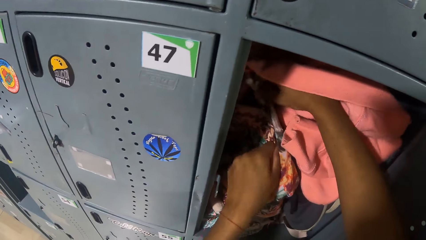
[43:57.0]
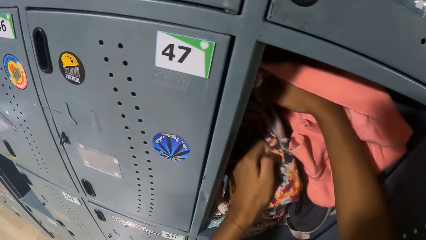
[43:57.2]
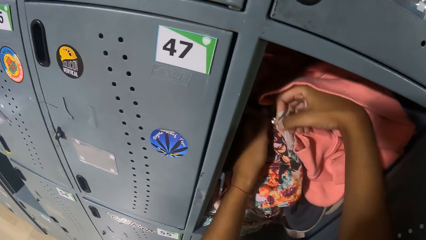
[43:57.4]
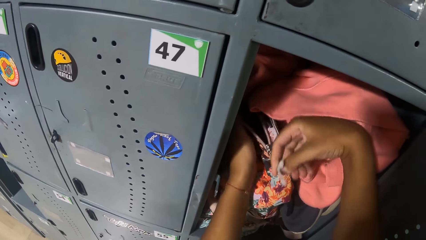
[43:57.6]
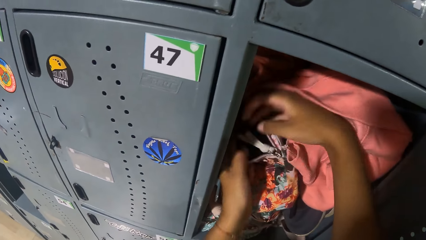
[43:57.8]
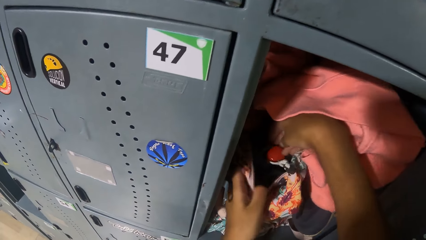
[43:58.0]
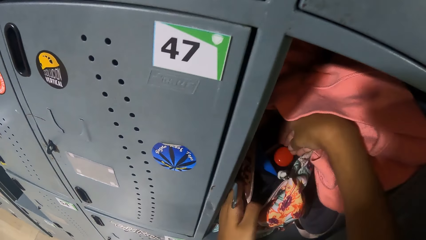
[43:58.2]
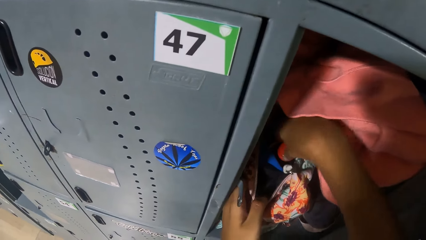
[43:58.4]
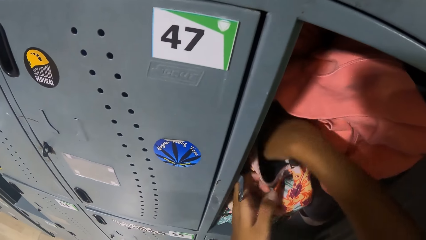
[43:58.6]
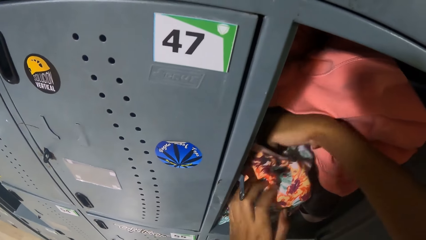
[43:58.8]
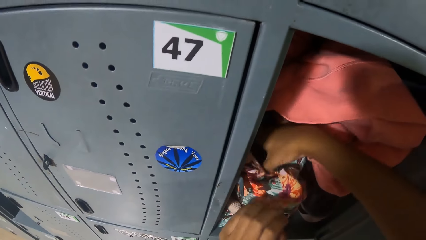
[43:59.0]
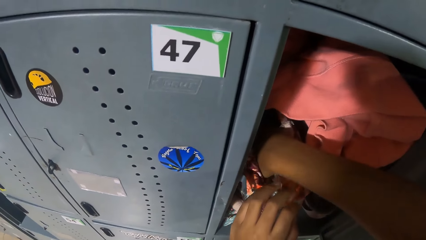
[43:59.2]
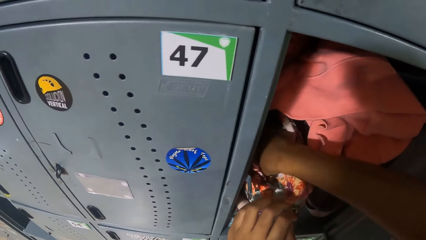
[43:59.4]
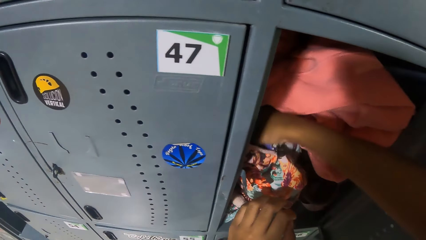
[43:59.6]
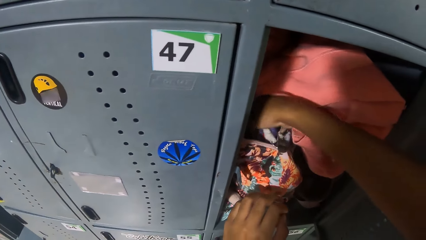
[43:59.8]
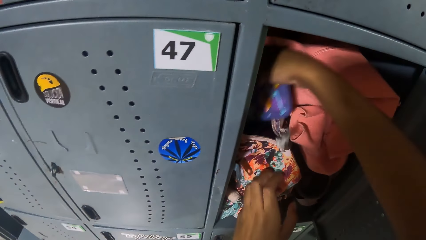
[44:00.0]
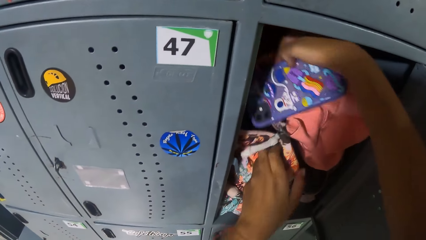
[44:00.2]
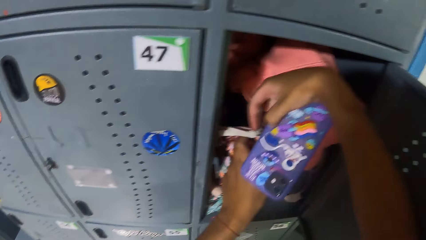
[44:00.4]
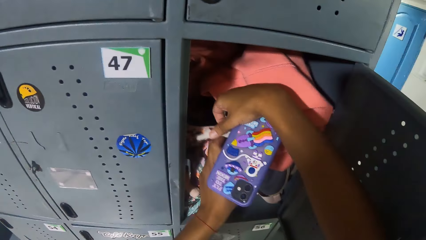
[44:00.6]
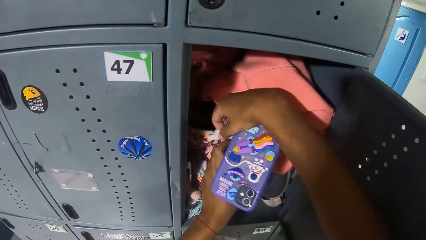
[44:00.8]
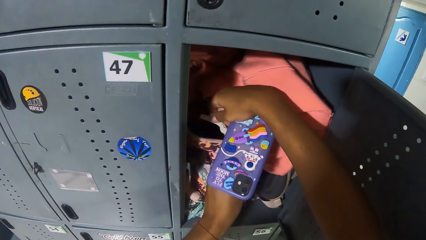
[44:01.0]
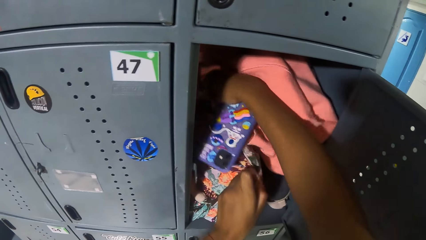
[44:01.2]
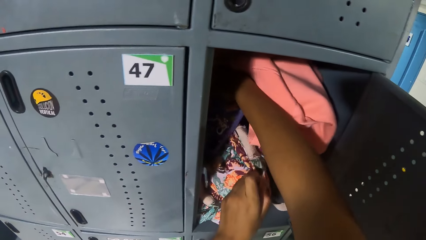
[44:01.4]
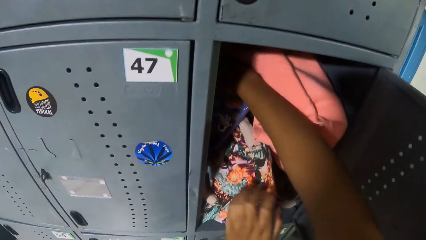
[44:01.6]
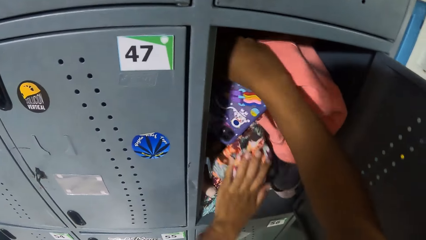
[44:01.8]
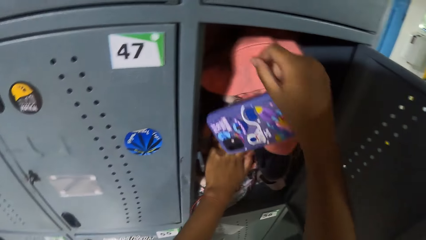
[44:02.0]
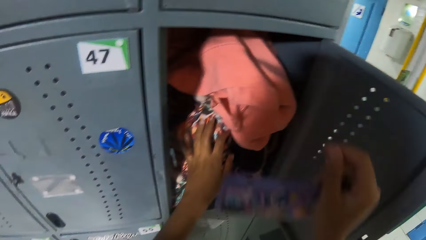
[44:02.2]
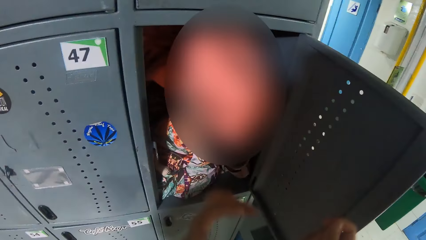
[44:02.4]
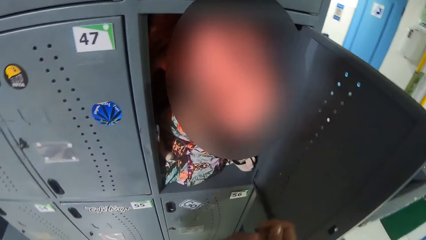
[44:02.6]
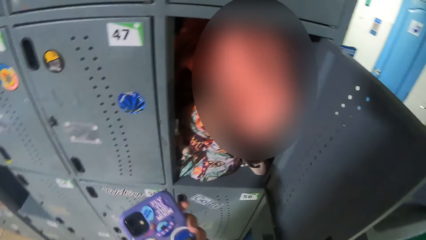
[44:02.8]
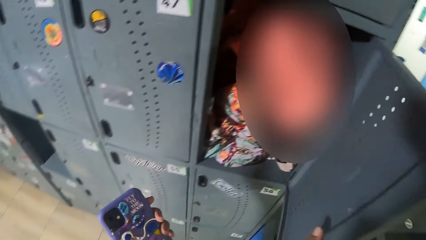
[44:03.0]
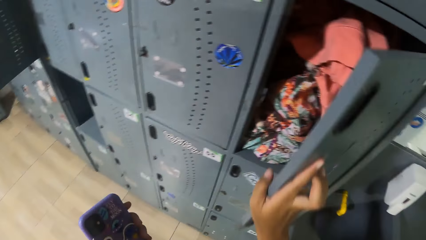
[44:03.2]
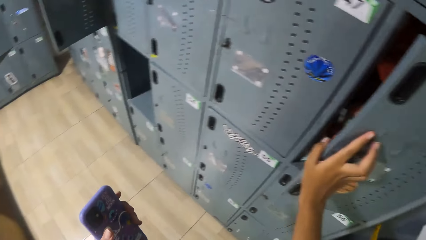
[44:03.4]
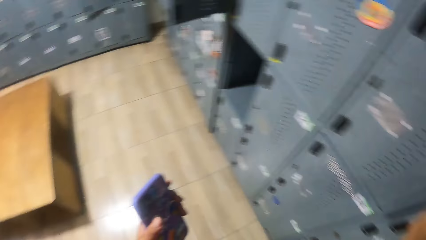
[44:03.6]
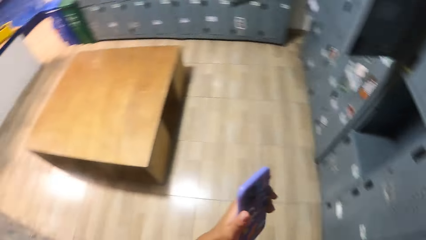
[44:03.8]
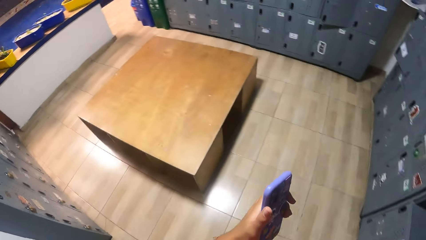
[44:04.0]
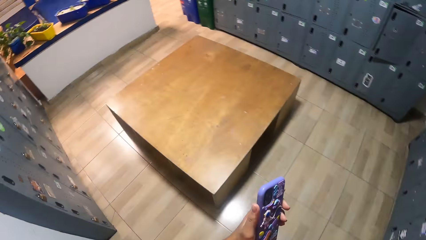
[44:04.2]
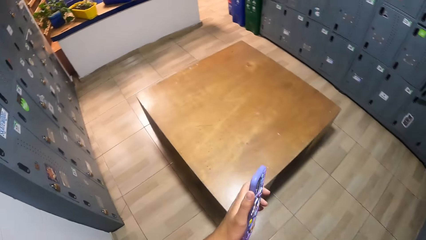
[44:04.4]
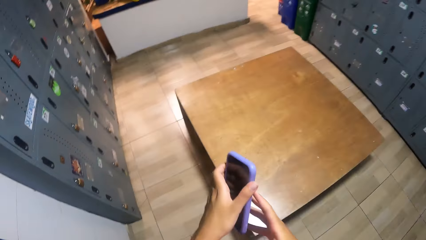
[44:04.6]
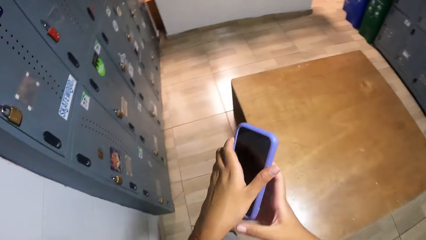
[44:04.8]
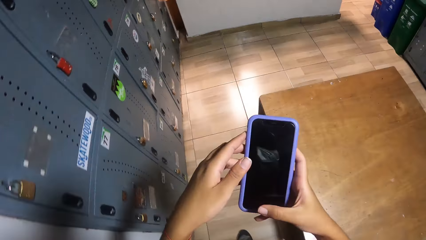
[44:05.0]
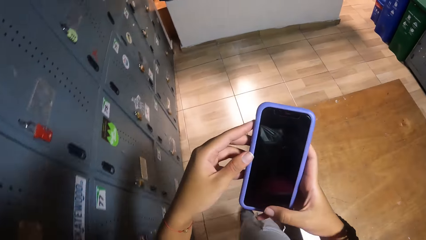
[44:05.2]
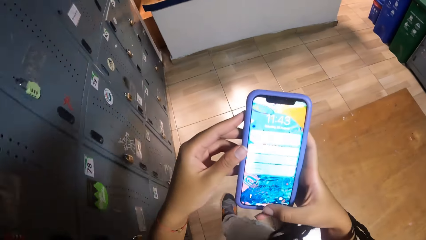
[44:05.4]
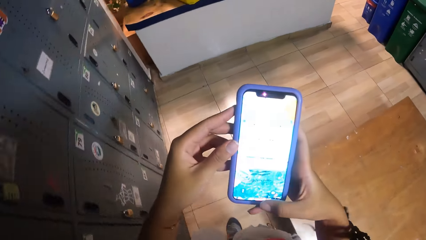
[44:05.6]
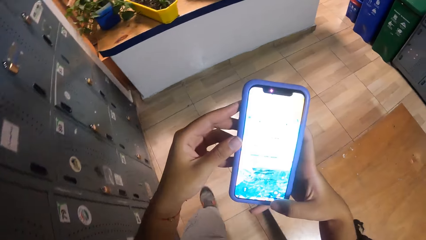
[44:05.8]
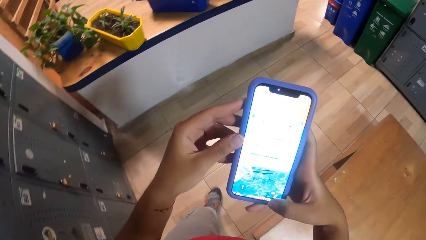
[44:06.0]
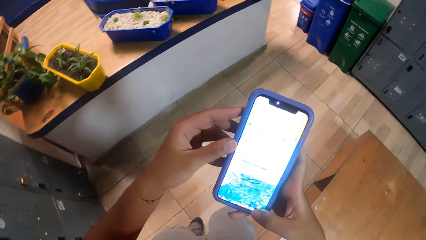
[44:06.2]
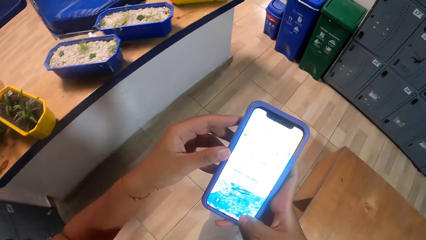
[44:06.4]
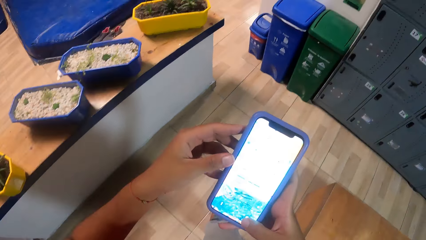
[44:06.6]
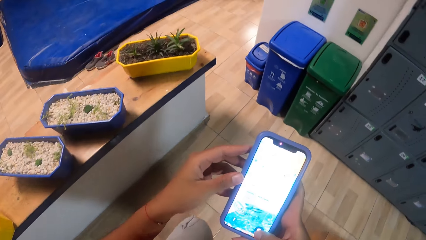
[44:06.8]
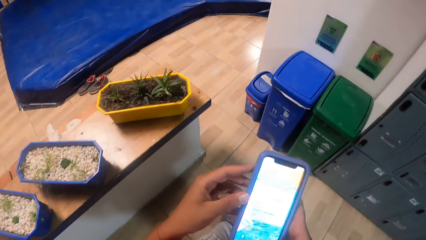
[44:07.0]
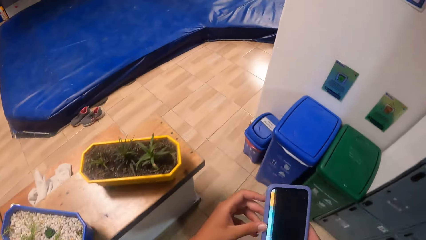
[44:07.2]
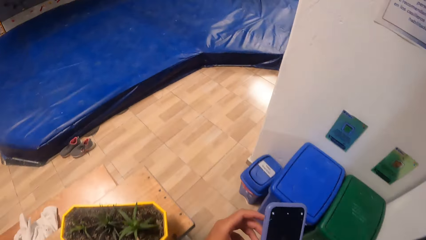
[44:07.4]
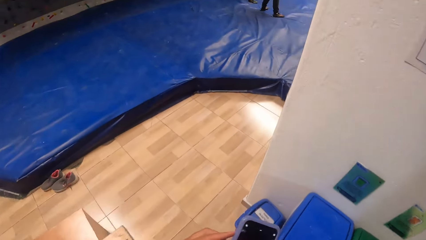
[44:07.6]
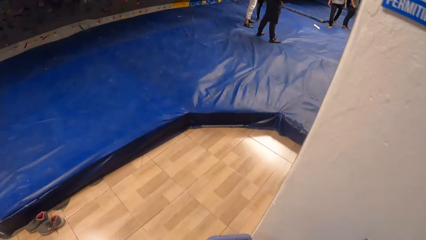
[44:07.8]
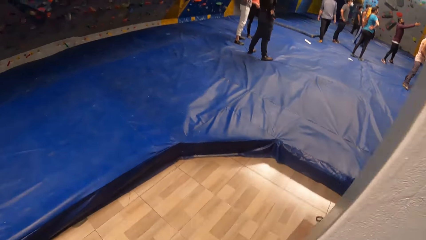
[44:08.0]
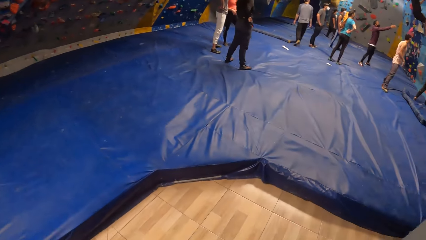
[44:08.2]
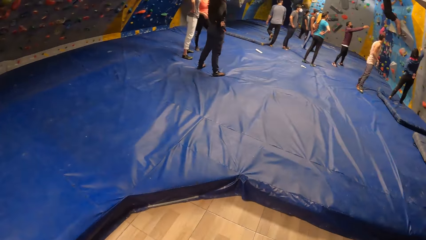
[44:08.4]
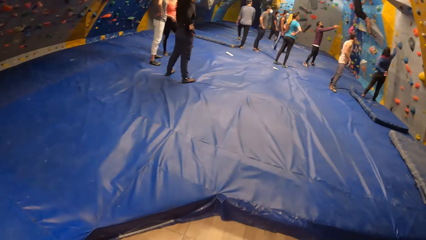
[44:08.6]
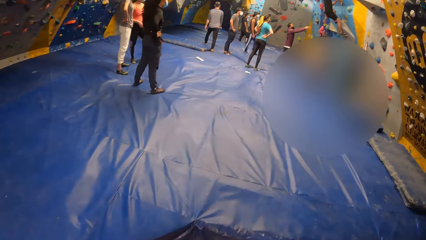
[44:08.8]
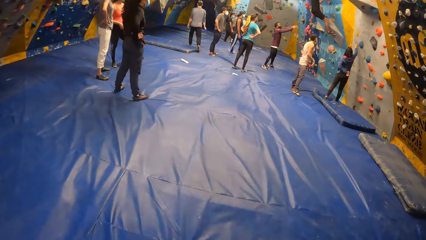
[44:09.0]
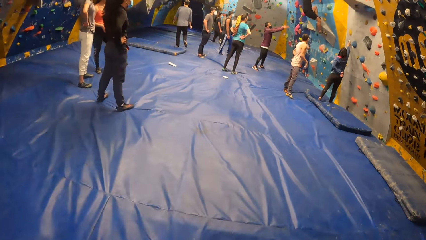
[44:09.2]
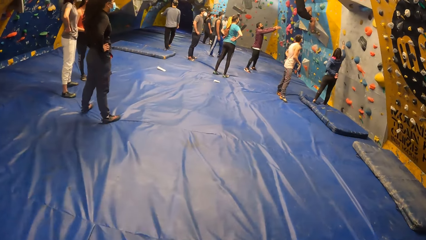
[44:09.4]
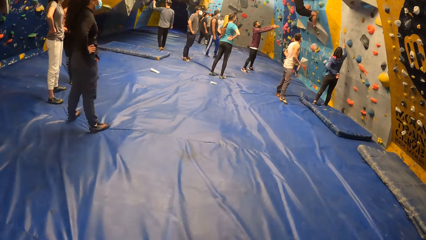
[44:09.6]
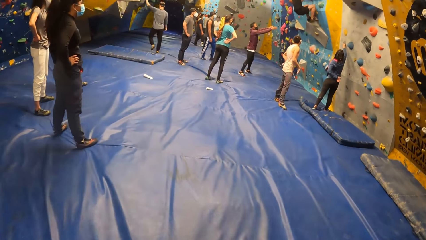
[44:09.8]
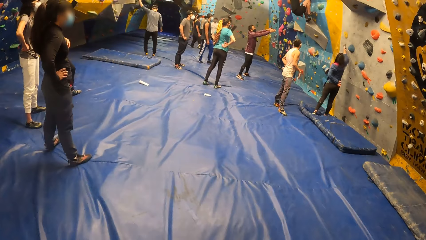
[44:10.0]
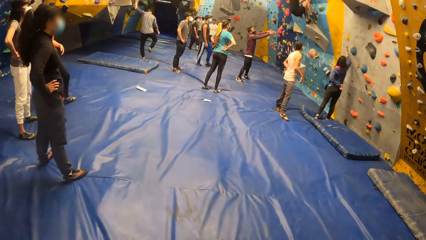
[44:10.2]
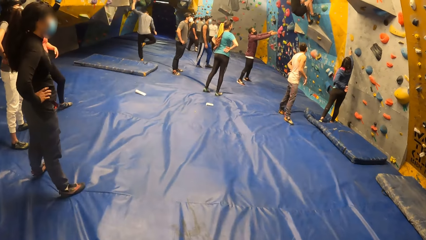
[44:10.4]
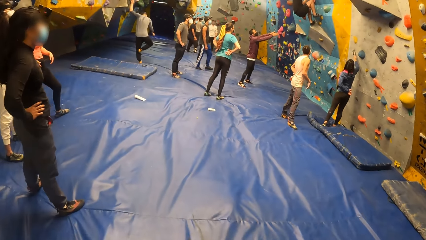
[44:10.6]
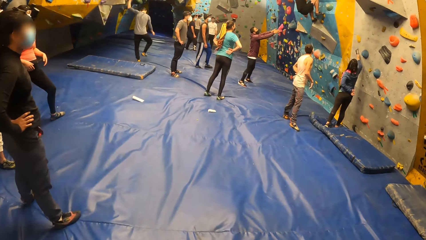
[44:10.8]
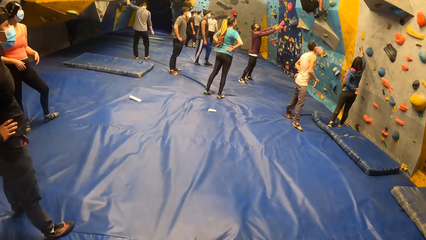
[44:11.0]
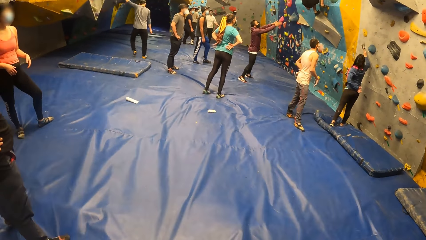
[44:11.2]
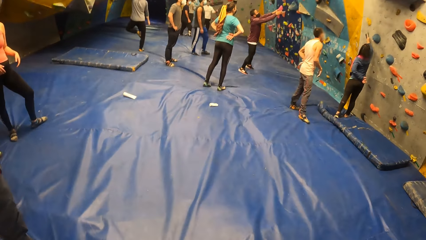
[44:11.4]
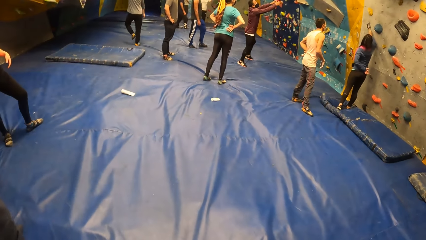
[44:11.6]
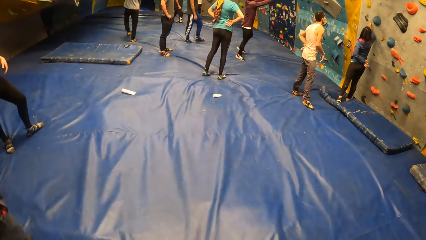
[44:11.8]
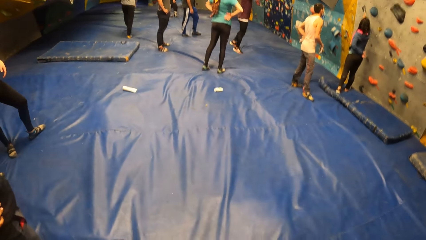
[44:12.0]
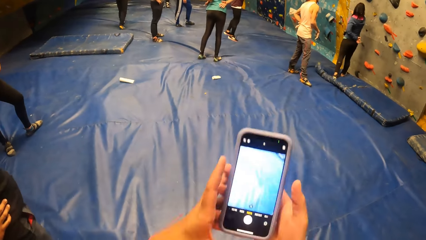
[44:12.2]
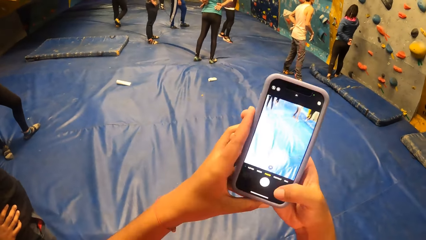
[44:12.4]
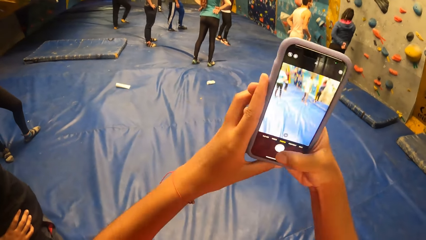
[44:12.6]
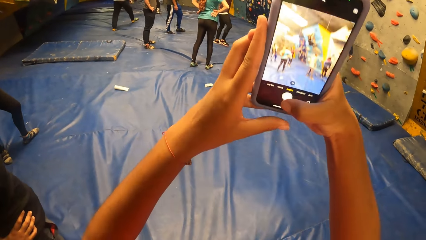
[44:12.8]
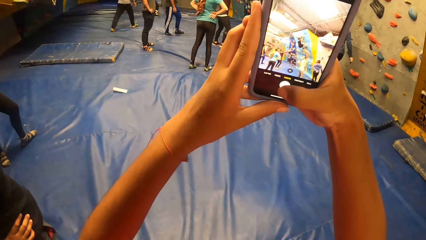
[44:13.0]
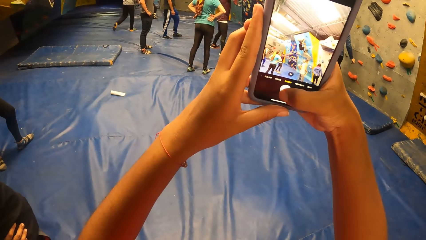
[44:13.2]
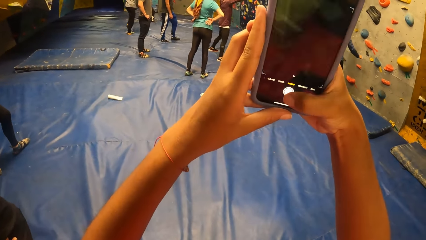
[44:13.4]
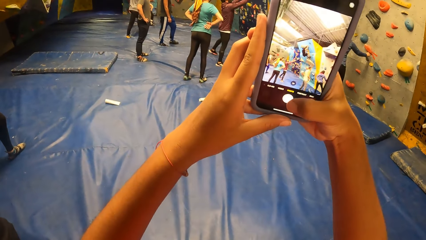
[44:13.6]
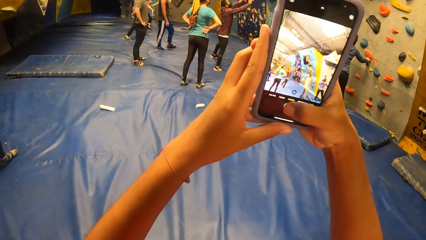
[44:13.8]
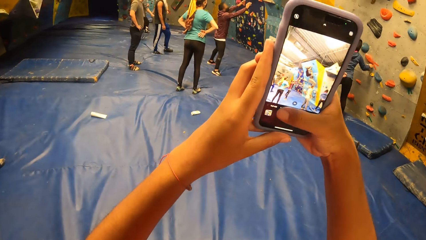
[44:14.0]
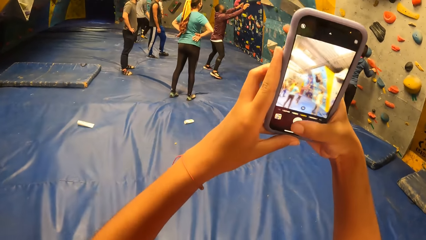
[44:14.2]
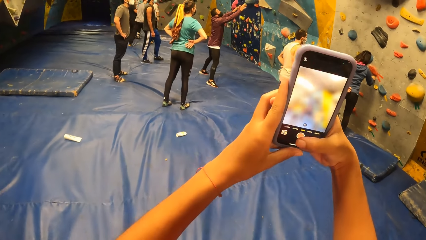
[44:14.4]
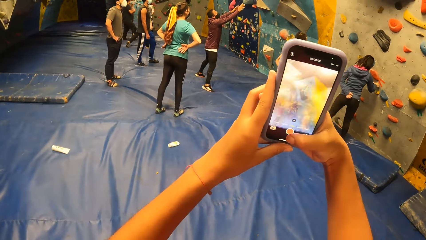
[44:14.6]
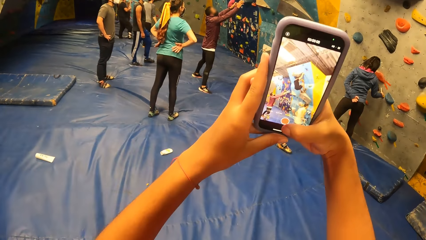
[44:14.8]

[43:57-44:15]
The camera wearer scatters the purse with her right hand. She takes a phone from the purse with her right hand. She closes the purse with both hands. She pushes the purse inside the locker with her left hand. She holds the phone with her left hand. She closes the locker with her right hand. She walks around. She presses the phone with her right hand. She looks at the phone and uses the phone. She steps into a gym. A man climbs the climbing wall. The camera wearer walks around. A woman touches a climbing hold with her right hand. The camera wearer lifts the phone. She holds the phone with both hands. She videos the man with the phone in her hands. She takes the photos. The woman touches the climbing hold with her right hand.
